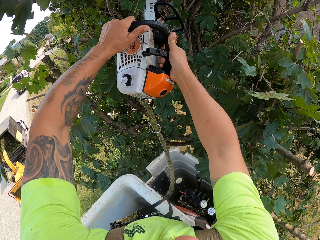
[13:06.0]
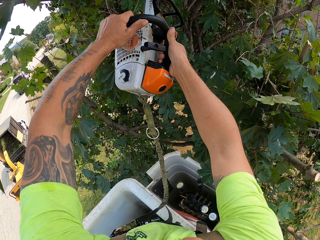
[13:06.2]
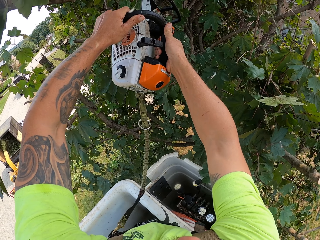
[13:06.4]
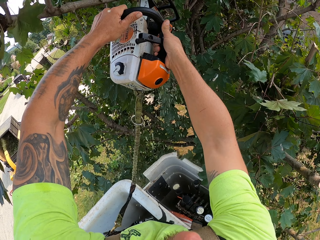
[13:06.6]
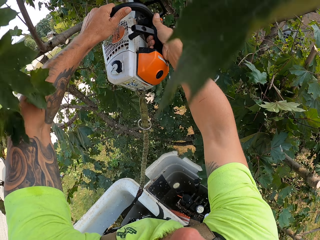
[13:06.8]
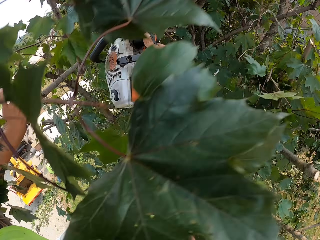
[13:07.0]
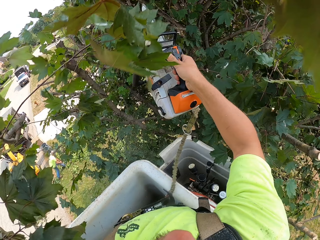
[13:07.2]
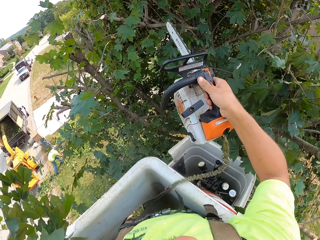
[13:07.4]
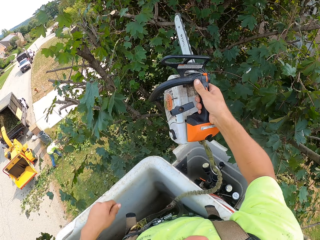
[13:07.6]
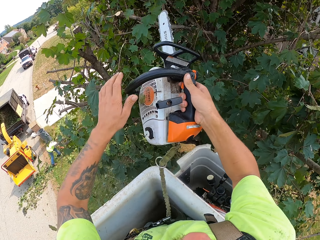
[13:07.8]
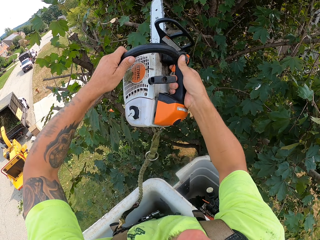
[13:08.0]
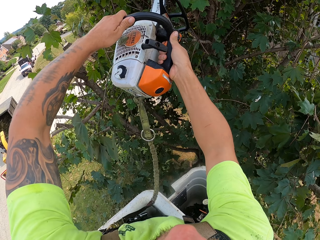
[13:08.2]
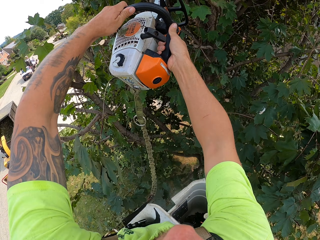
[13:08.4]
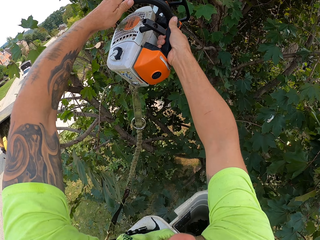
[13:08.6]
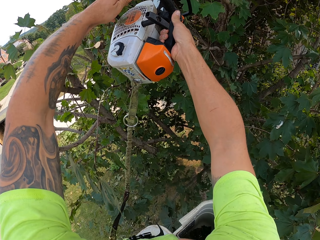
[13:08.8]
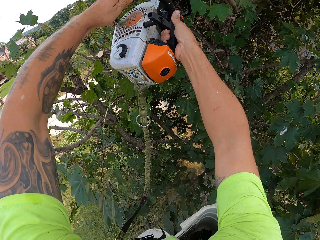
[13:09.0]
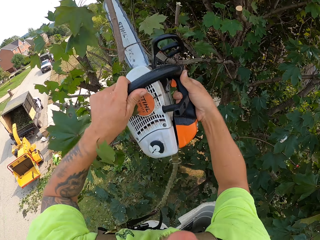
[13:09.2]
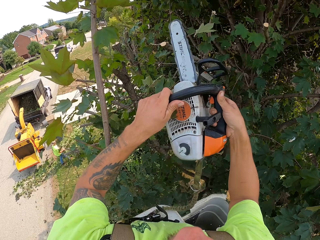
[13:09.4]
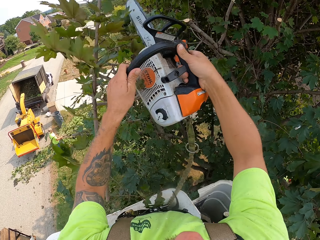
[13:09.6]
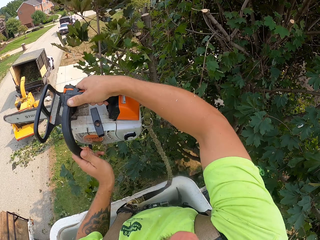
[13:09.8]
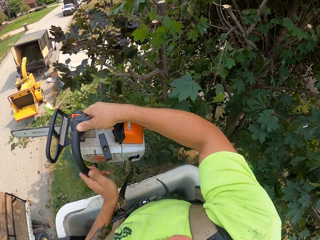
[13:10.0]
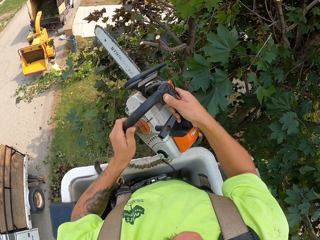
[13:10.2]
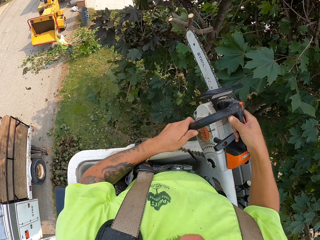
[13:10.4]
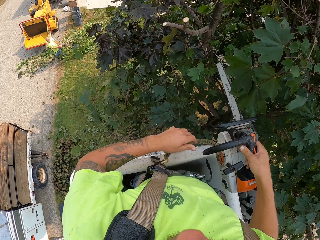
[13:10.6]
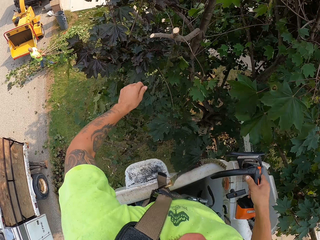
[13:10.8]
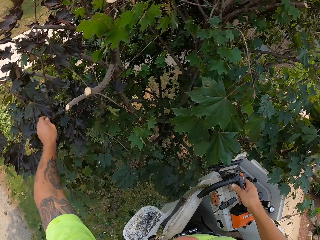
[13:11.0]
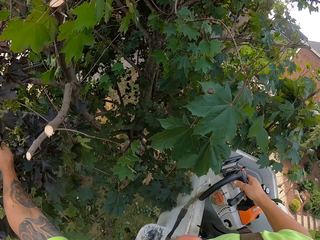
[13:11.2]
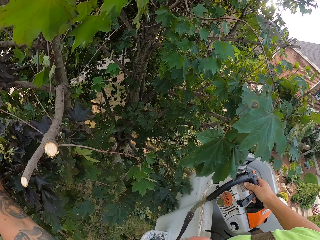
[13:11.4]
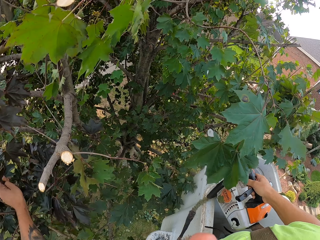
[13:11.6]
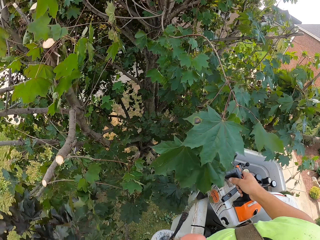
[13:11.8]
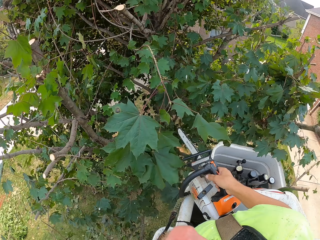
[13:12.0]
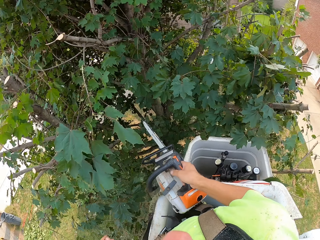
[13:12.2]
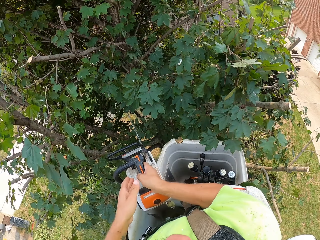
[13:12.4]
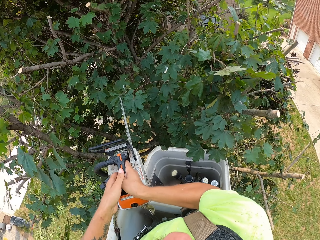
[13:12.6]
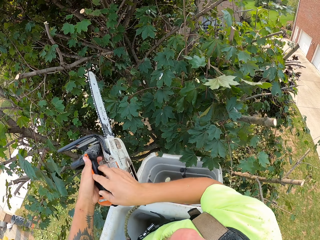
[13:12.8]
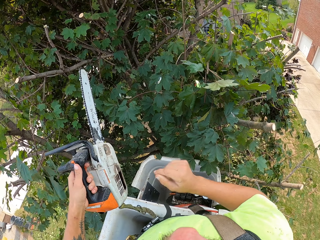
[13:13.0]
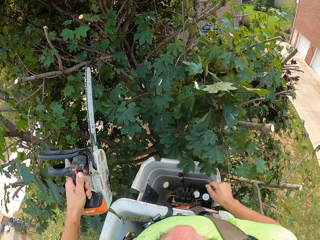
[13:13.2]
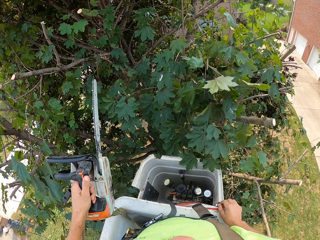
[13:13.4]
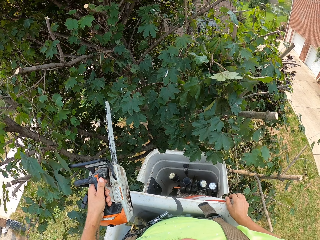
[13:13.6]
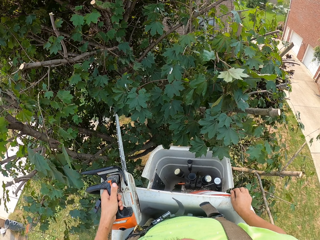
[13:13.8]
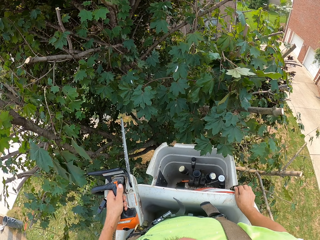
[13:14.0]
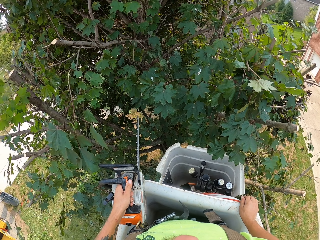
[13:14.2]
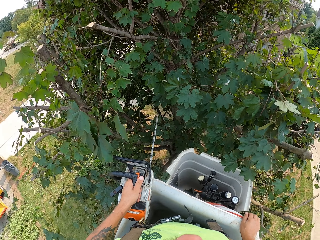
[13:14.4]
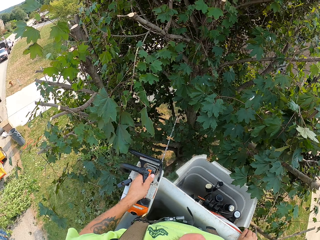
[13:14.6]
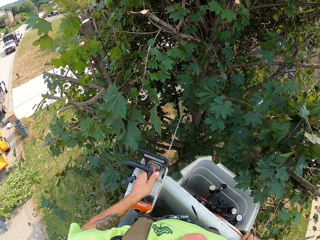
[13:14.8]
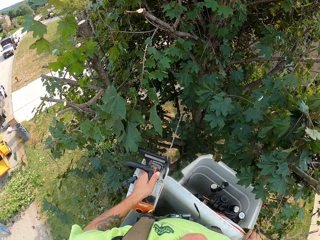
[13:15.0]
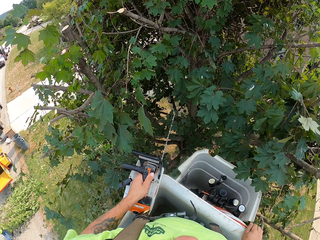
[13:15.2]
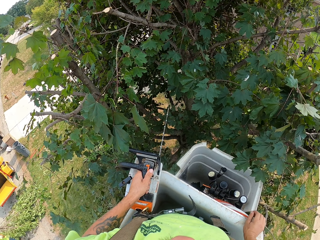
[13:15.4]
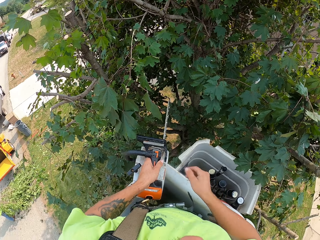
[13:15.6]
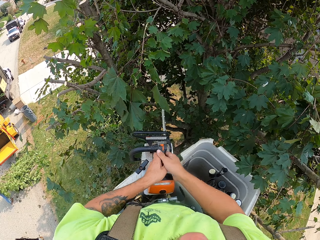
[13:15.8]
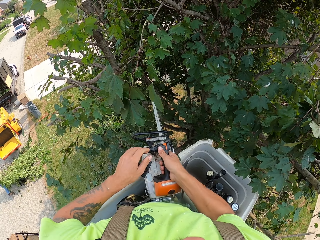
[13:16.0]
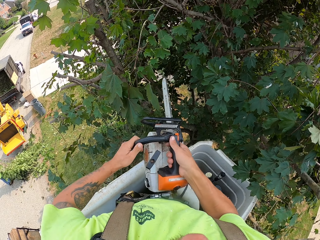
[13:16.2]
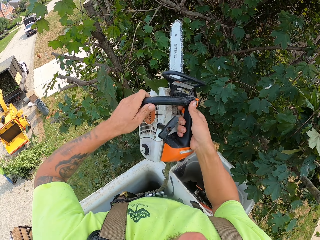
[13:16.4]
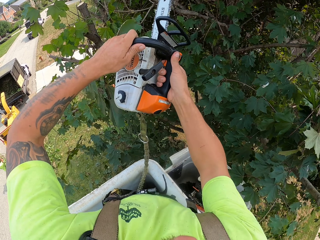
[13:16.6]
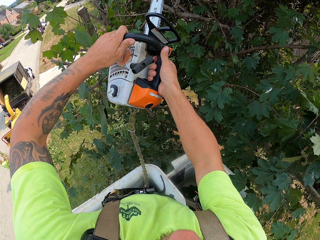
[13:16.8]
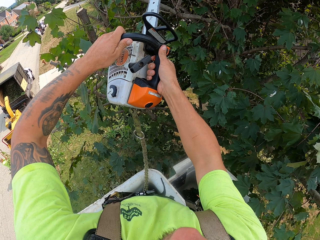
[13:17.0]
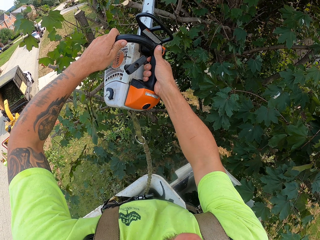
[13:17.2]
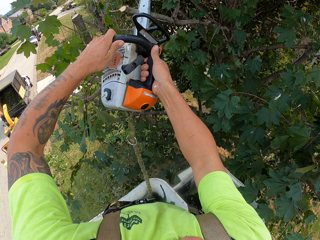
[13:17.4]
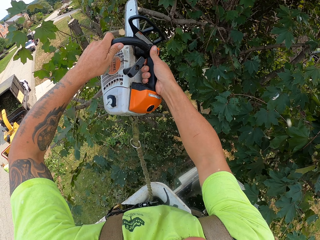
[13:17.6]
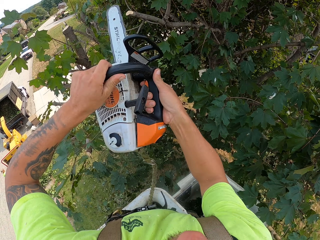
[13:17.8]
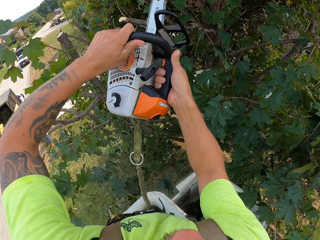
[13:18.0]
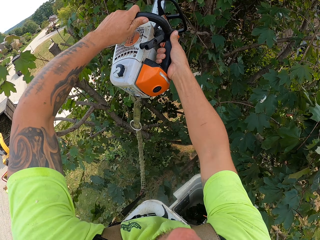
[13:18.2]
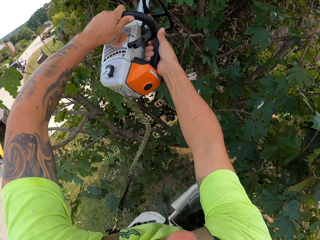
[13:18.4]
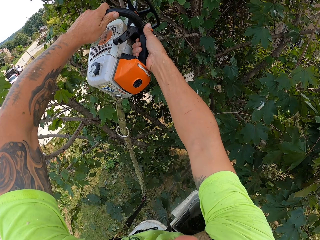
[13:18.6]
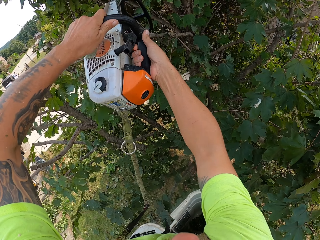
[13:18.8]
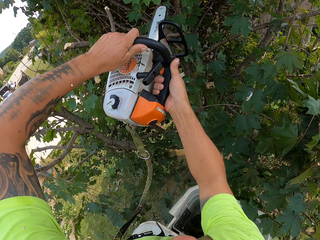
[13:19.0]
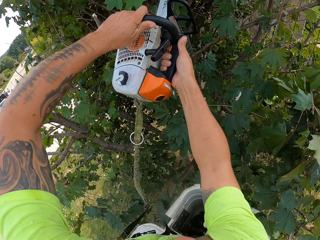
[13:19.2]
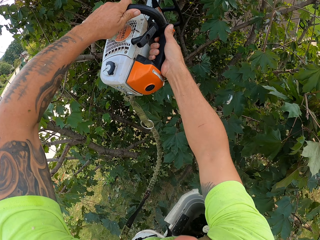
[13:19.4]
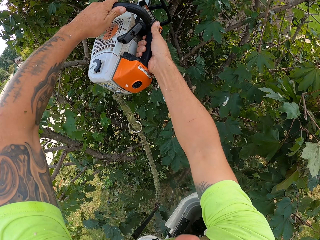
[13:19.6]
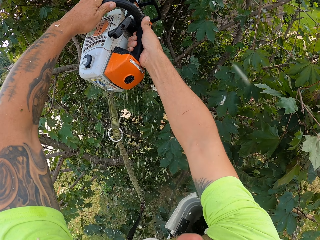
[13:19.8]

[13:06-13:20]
The camera wearer throws the tree branch. They control the bucket lift. They cut the tree branch with the chain saw.

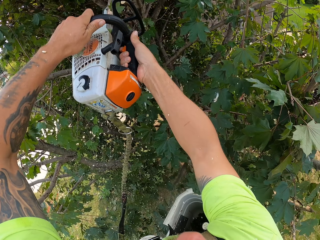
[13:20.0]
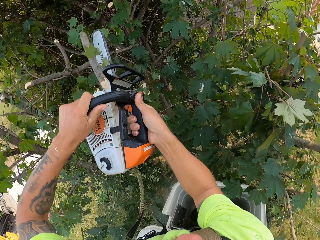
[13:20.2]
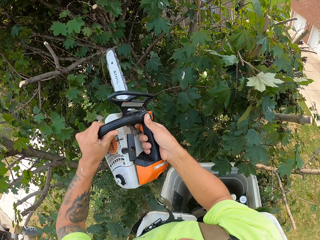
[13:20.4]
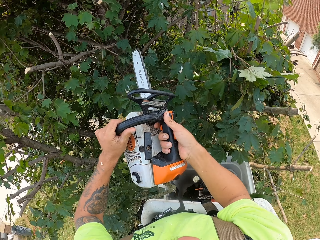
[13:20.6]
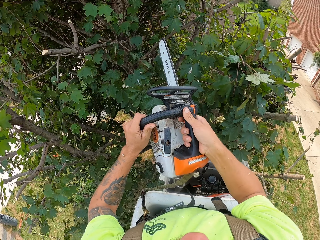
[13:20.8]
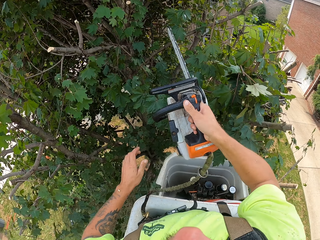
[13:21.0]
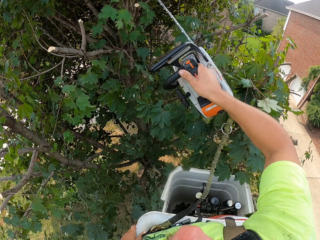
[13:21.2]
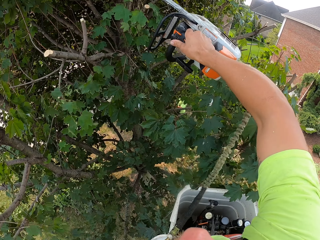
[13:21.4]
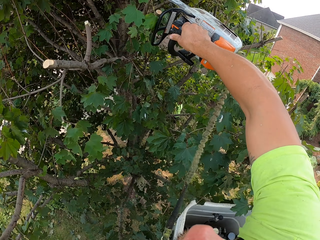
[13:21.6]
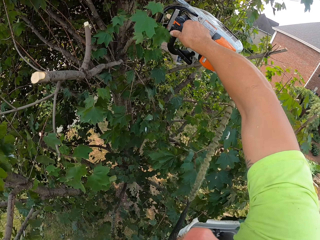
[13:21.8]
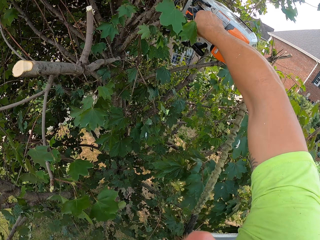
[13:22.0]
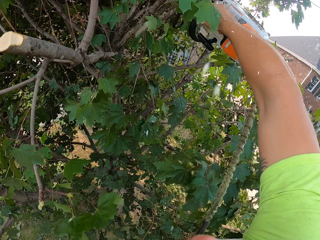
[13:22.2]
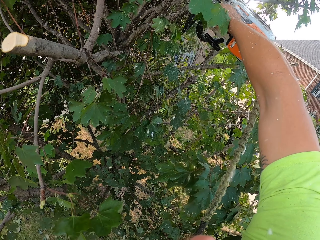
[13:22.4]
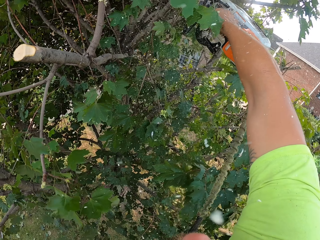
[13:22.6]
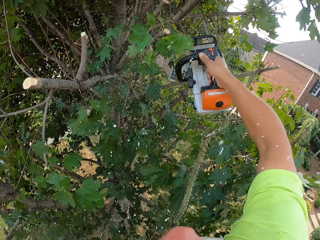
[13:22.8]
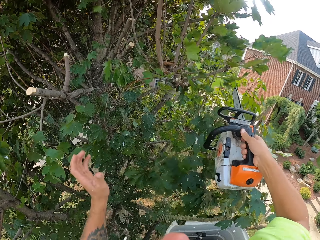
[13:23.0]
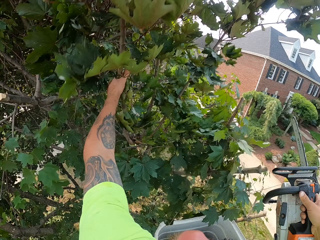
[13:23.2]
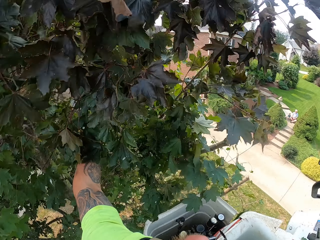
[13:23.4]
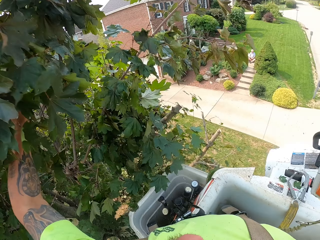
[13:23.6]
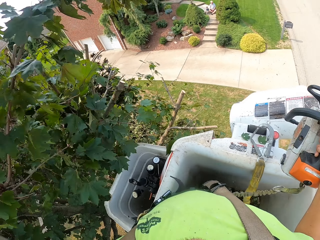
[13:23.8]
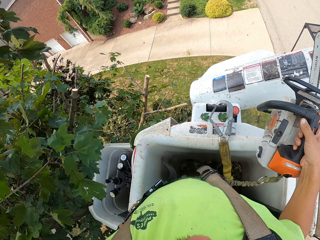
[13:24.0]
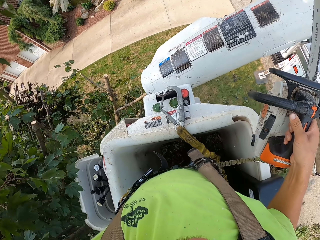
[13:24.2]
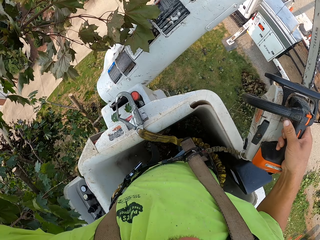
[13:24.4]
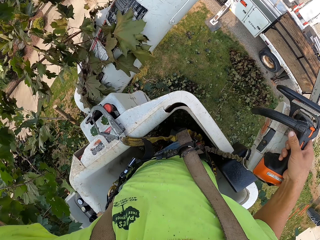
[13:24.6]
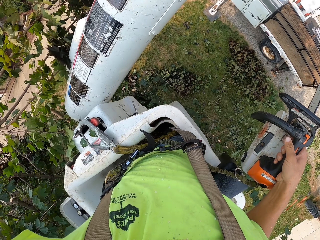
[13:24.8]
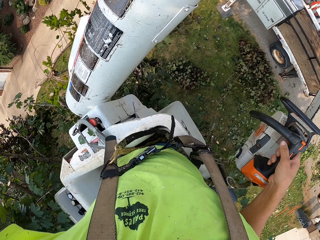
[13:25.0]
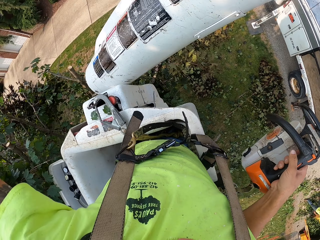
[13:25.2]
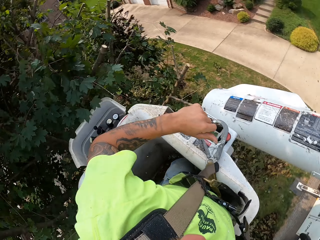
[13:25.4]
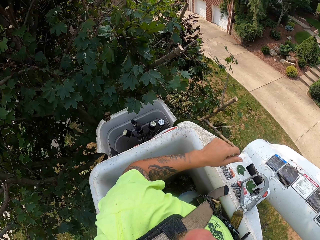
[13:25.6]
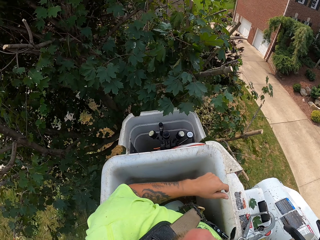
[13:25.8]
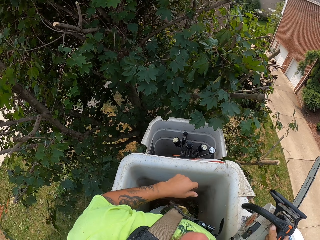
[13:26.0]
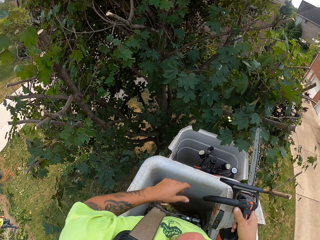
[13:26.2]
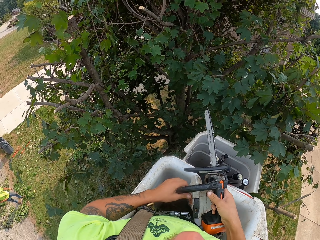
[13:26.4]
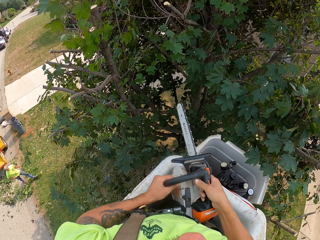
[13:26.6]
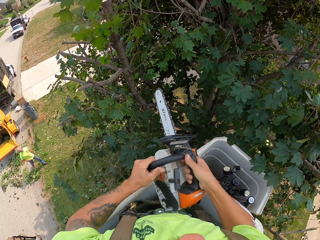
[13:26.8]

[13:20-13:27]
The camera wearer cuts a branch of the tree with the chainsaw in his right hand. He holds the tree branch. He throws the branch of the tree to the ground with his left hand. He drops the tree branch.
